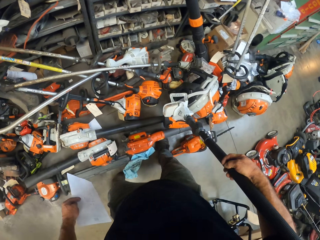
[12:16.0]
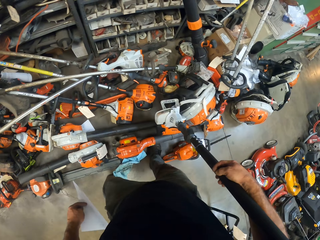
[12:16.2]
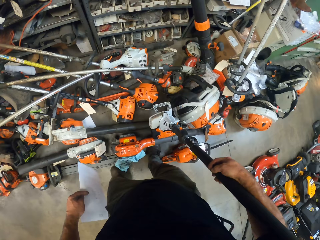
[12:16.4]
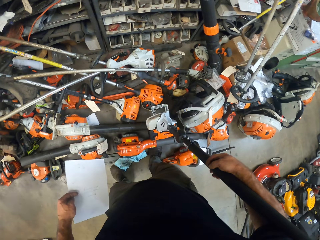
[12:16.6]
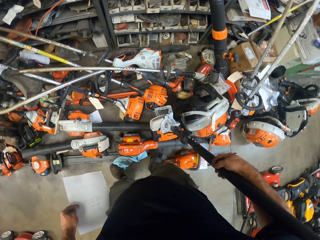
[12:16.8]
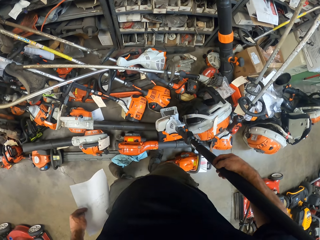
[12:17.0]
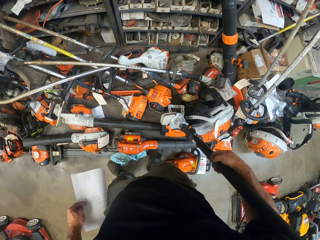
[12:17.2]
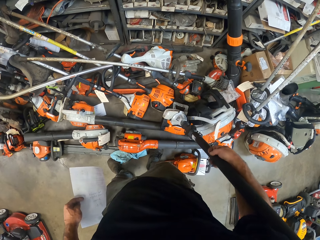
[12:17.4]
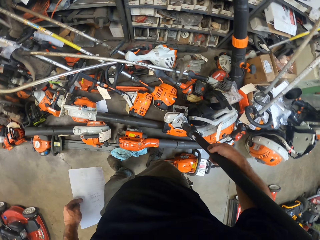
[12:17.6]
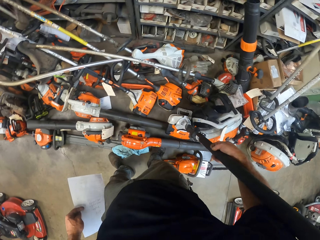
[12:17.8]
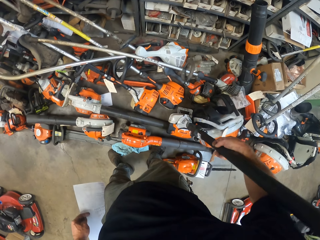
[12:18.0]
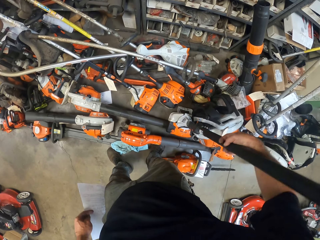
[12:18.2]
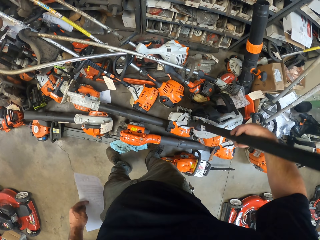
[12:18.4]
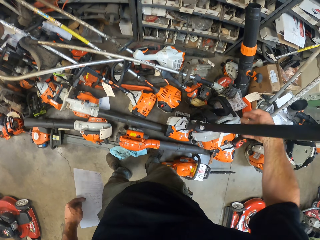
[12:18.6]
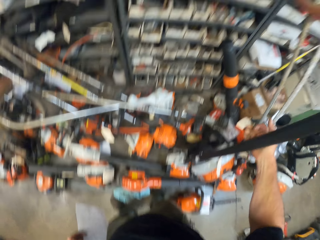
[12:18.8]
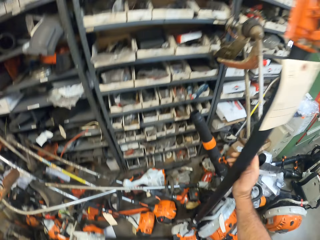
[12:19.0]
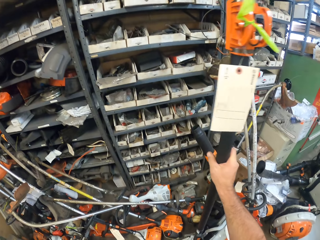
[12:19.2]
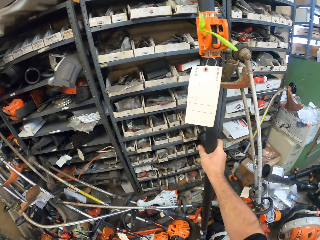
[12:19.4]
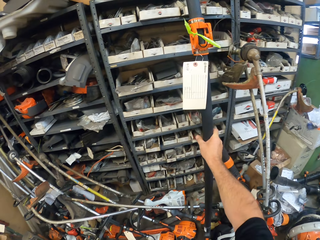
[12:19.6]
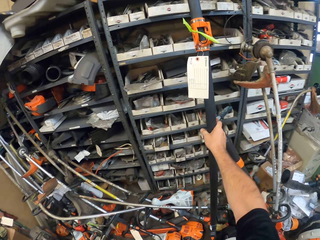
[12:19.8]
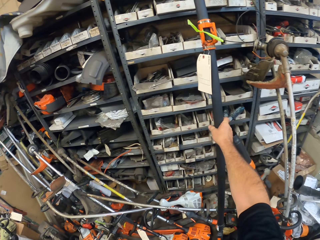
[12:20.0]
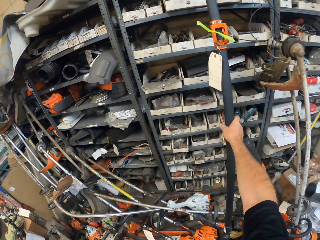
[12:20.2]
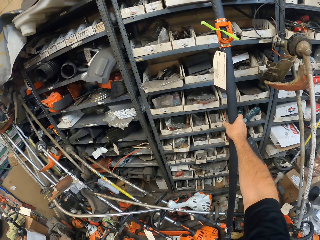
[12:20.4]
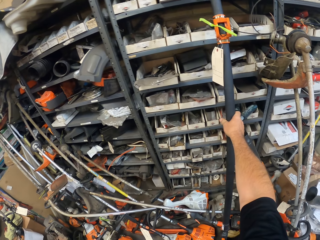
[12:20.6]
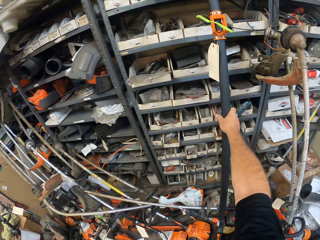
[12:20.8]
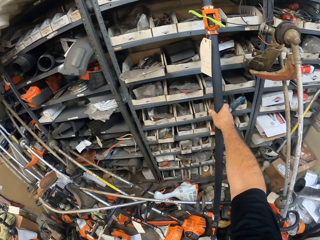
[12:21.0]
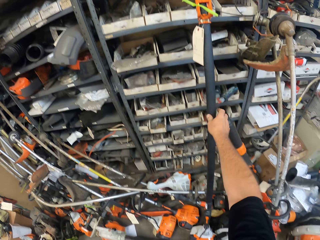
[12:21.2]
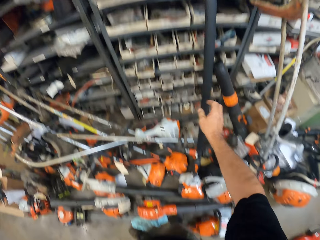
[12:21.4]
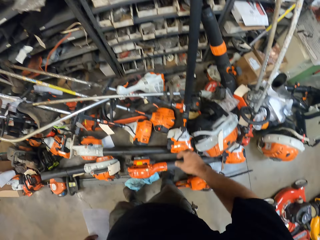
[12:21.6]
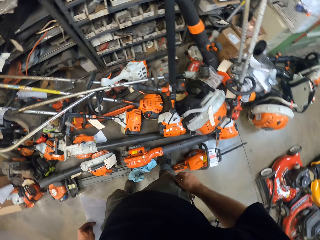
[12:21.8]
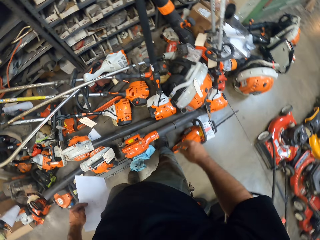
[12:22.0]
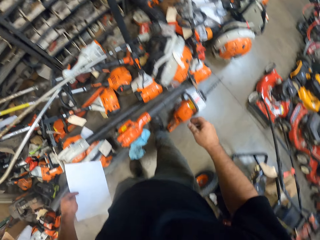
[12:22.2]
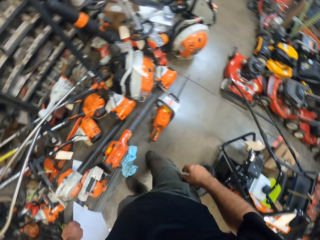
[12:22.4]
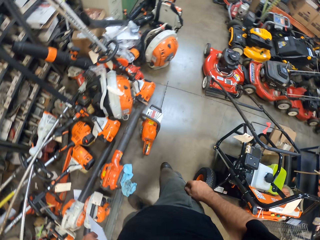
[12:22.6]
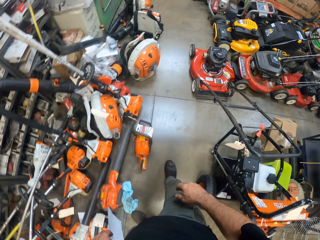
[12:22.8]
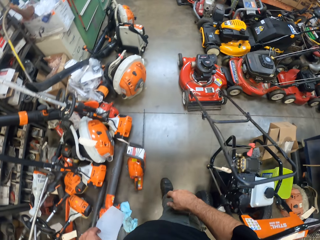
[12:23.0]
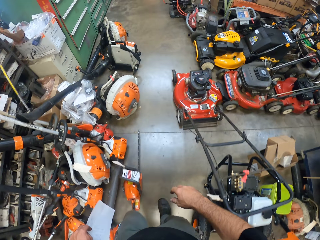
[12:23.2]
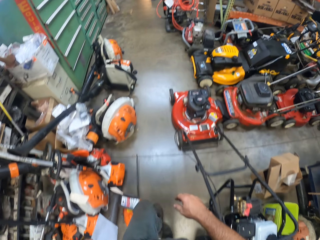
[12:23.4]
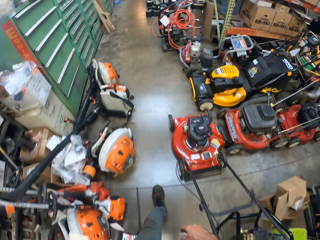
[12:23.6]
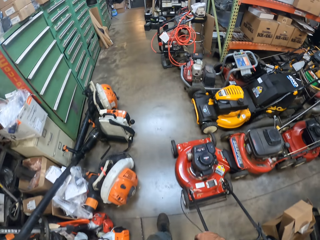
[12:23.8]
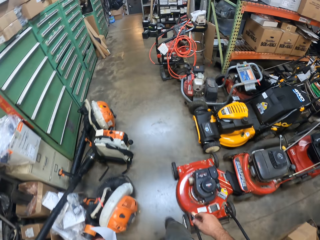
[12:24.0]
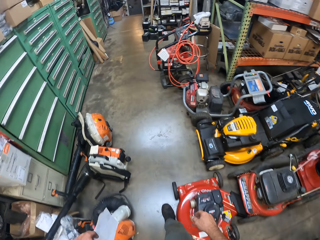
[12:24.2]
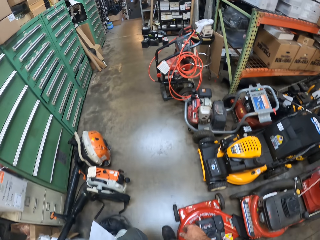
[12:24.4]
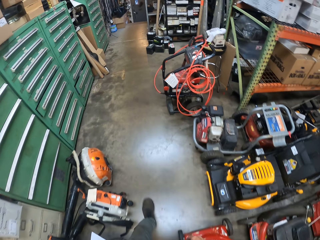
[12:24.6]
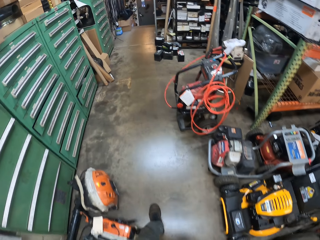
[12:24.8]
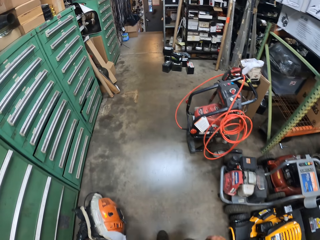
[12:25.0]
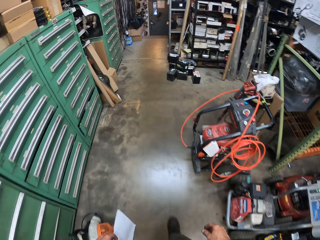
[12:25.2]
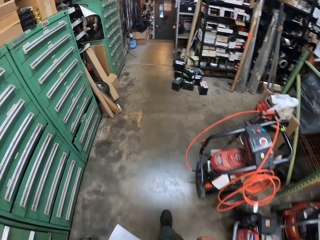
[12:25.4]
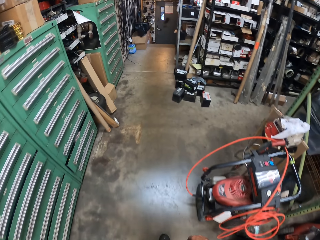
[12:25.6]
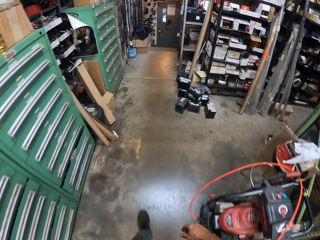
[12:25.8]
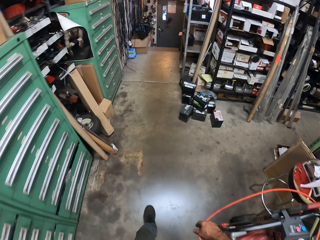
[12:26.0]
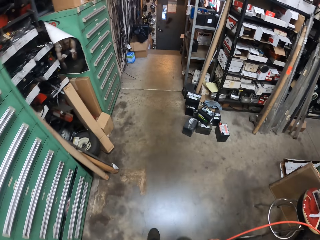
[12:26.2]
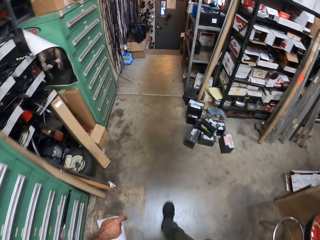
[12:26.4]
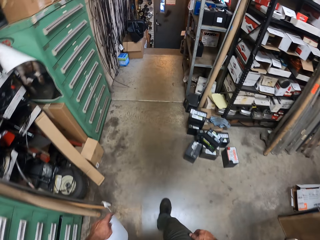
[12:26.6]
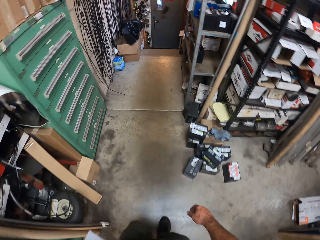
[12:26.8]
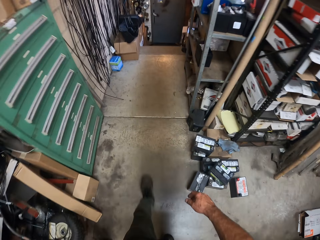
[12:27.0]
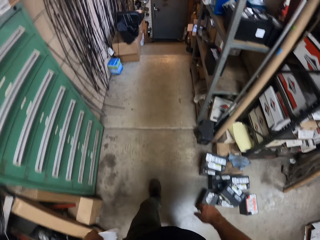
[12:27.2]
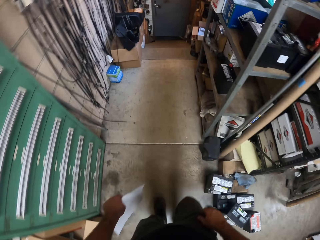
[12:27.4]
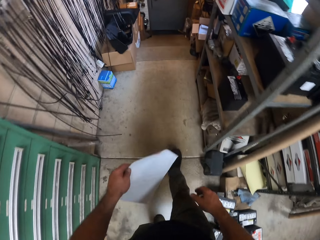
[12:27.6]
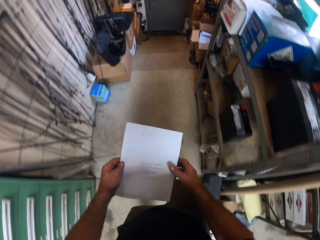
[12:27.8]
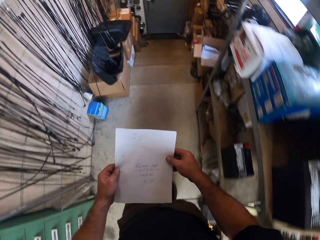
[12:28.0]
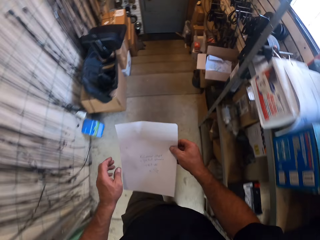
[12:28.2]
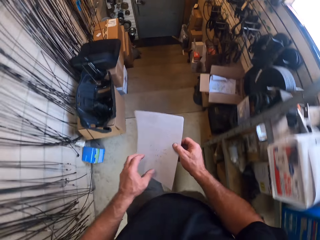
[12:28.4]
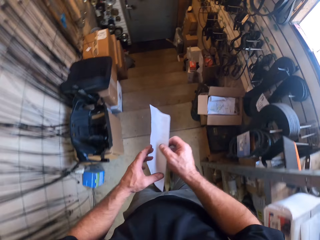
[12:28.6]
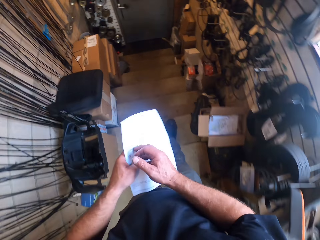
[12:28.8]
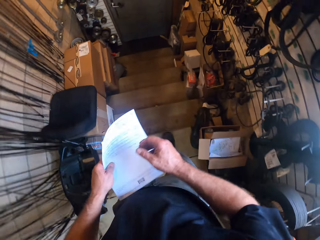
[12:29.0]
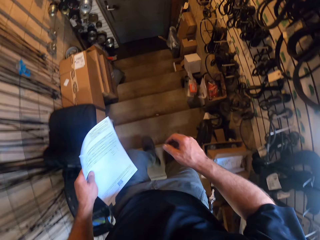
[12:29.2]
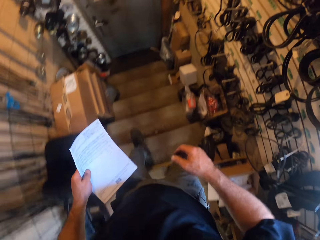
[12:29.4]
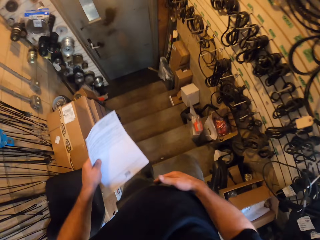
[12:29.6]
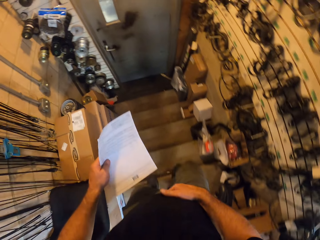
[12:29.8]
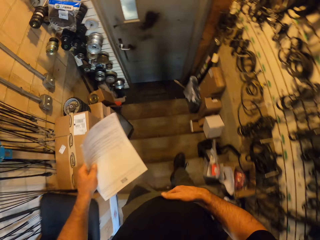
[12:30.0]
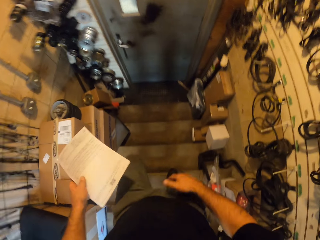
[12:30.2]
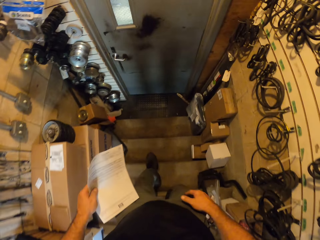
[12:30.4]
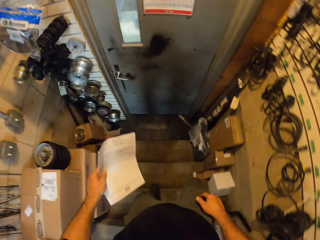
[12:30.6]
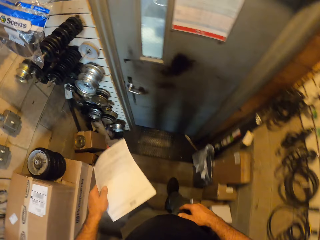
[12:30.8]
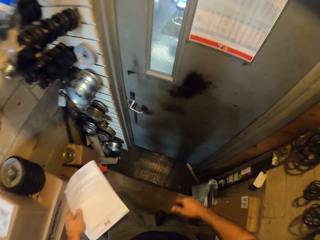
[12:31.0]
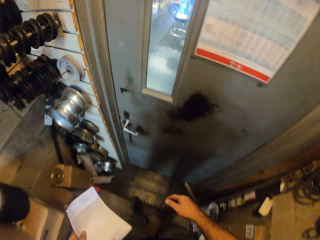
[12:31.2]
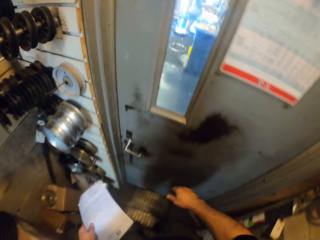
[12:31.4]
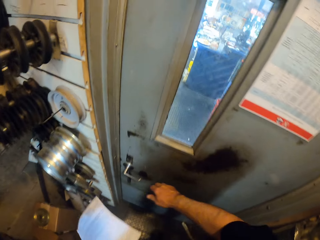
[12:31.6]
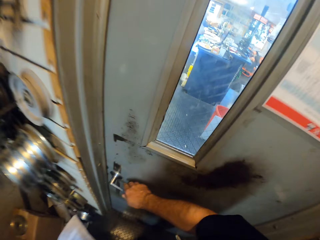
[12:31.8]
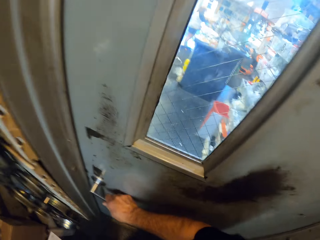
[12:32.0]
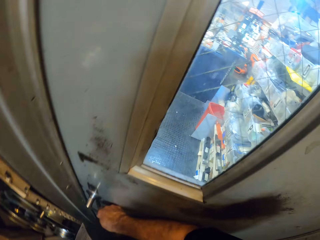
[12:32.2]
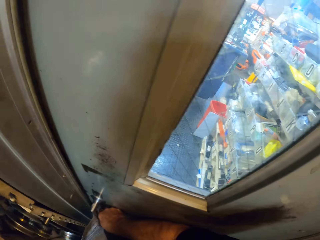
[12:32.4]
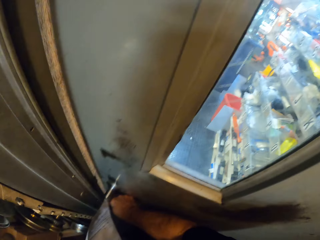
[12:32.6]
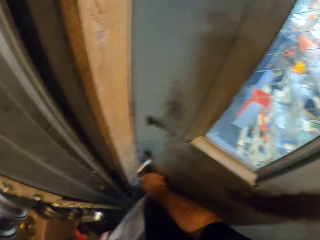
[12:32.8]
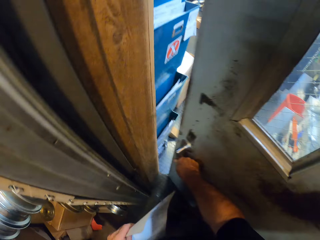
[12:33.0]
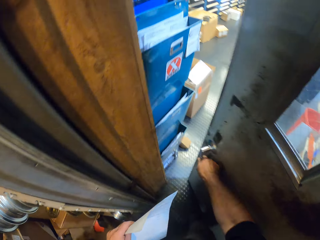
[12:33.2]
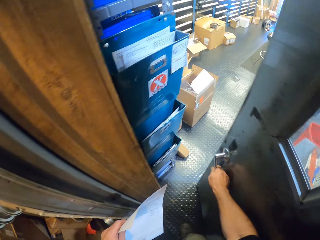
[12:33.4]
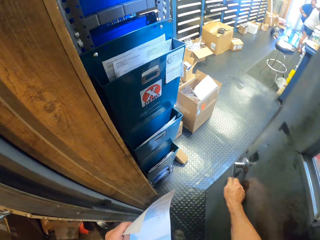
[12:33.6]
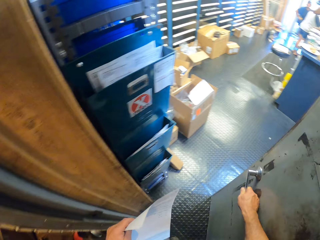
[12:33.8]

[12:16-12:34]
The camera wearer places the pole saw in a store area. They walk away from the store area towards an office. They walk down the stairs. They open the door of the office.

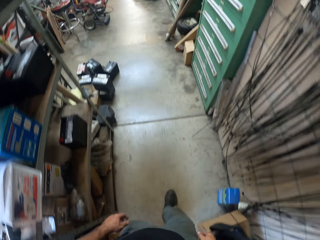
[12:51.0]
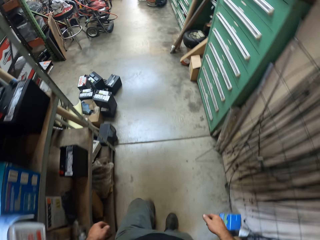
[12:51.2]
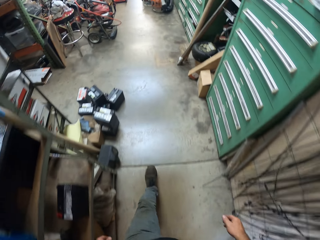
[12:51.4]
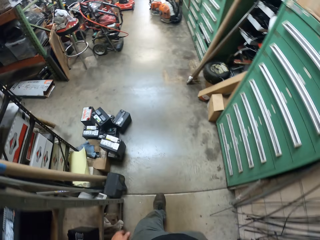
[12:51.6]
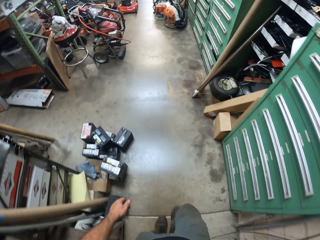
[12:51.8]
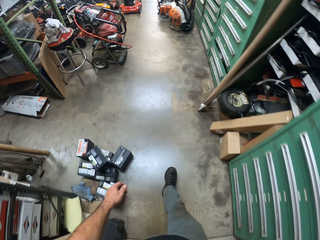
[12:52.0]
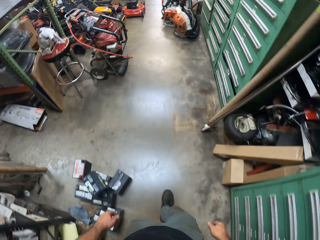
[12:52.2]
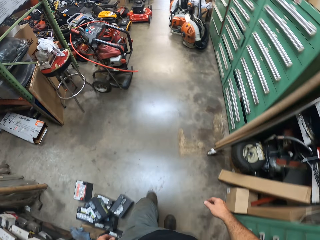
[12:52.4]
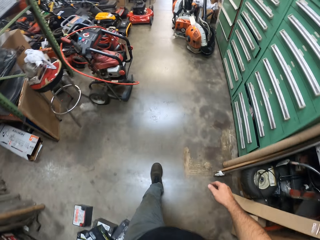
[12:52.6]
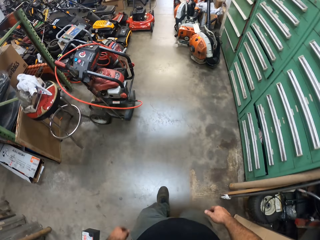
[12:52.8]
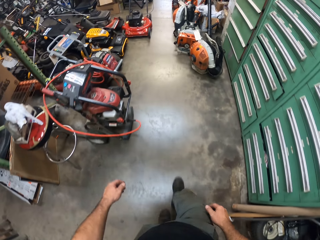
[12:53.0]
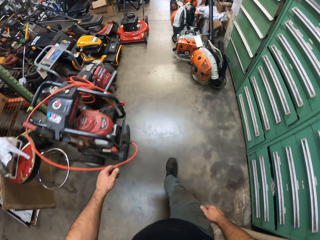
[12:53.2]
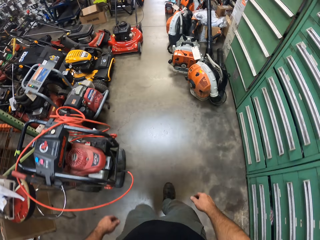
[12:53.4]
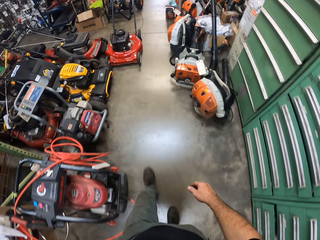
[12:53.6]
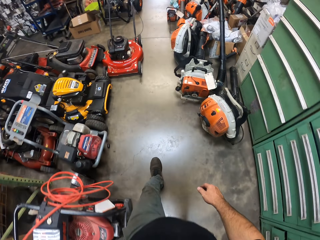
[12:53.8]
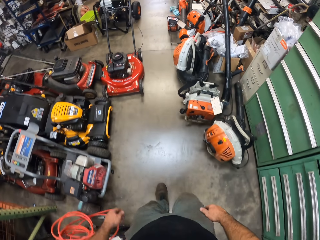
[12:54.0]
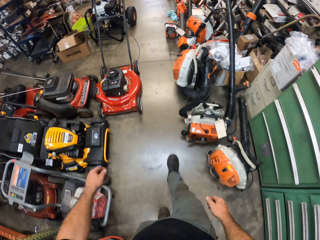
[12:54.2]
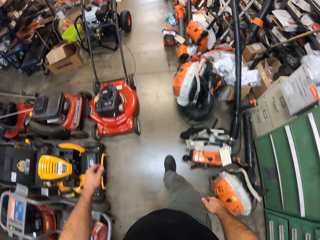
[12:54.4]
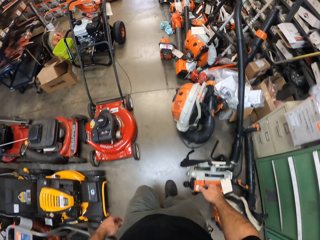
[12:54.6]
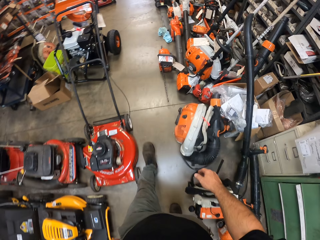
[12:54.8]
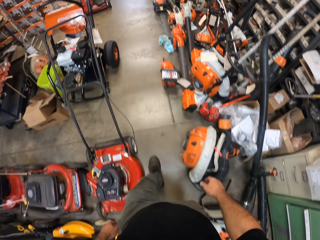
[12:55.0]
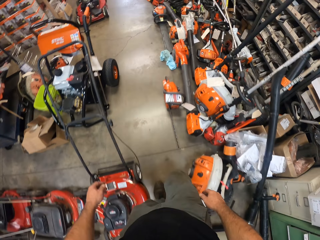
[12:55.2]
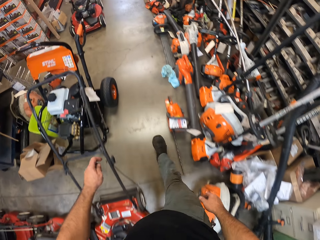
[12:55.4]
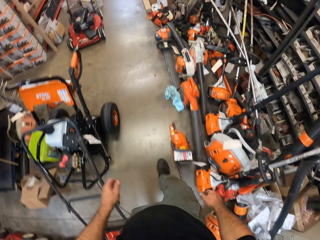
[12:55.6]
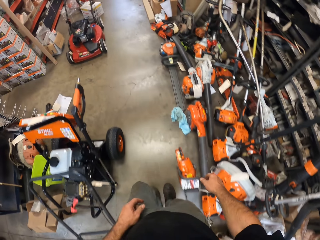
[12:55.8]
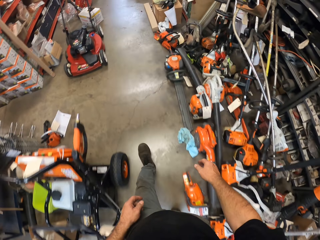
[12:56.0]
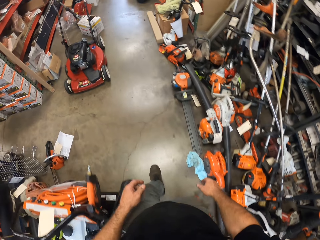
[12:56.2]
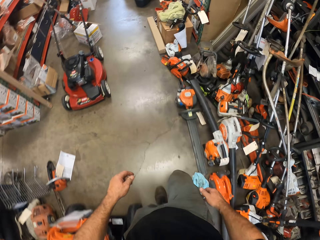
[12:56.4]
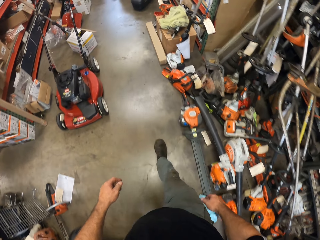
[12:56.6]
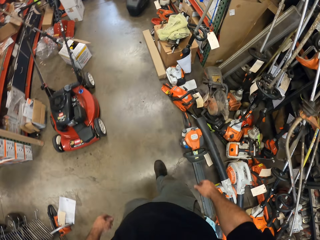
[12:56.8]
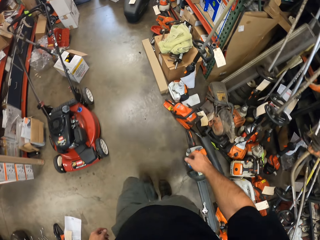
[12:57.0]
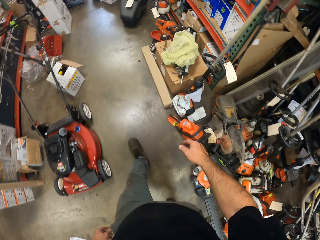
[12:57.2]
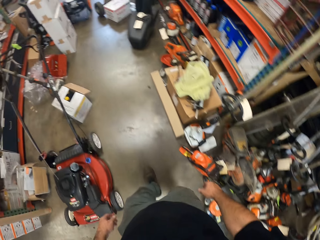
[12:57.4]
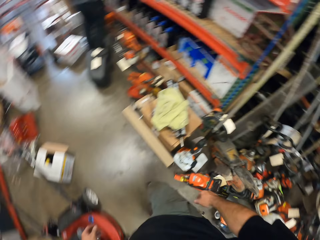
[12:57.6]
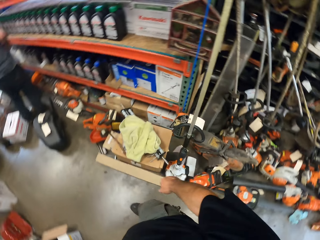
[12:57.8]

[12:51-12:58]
The camera wearer walks towards the store area.
